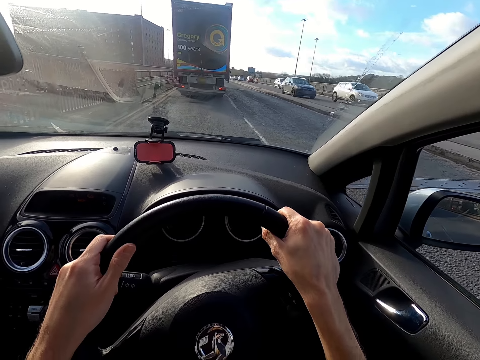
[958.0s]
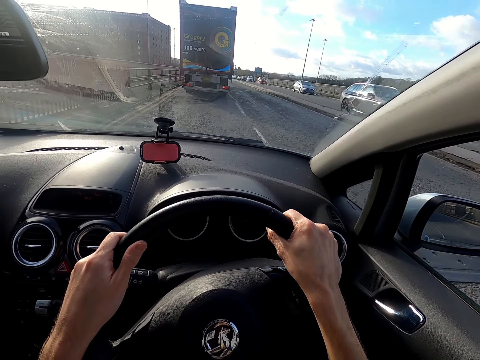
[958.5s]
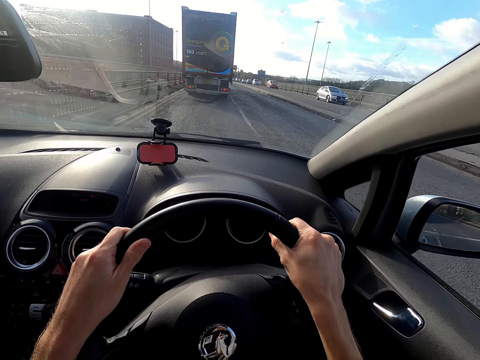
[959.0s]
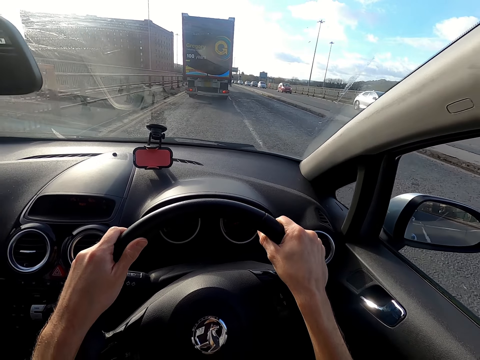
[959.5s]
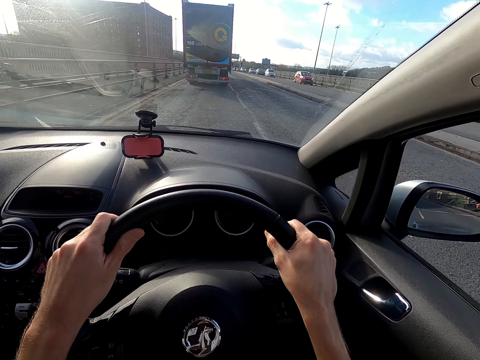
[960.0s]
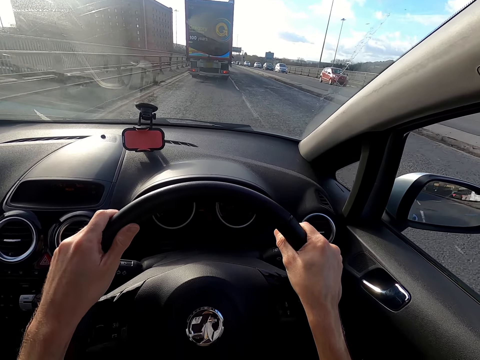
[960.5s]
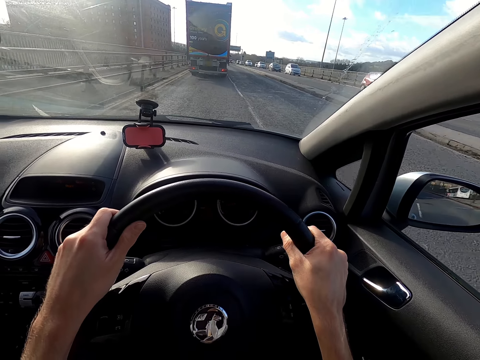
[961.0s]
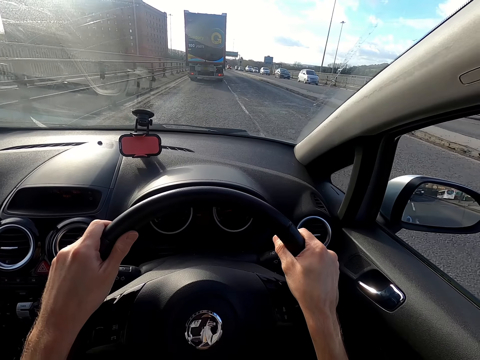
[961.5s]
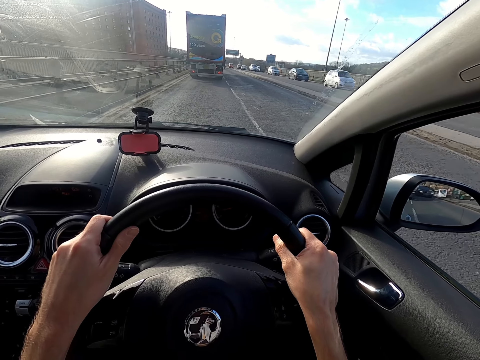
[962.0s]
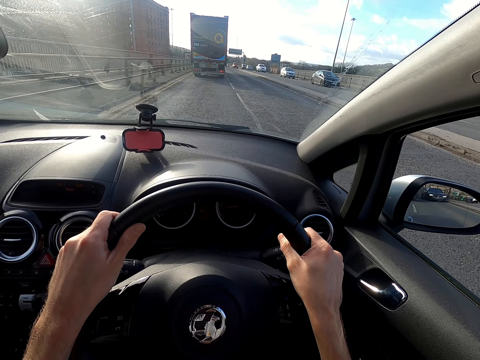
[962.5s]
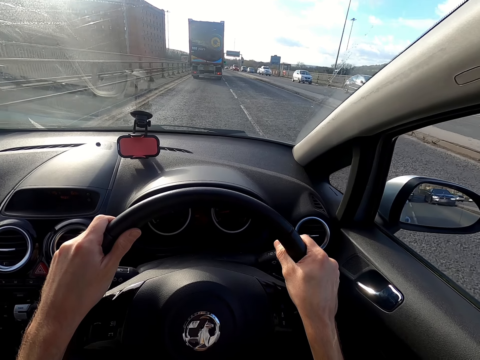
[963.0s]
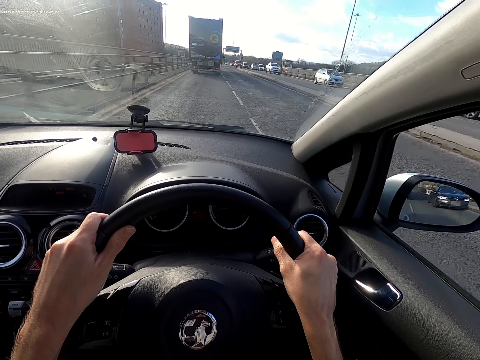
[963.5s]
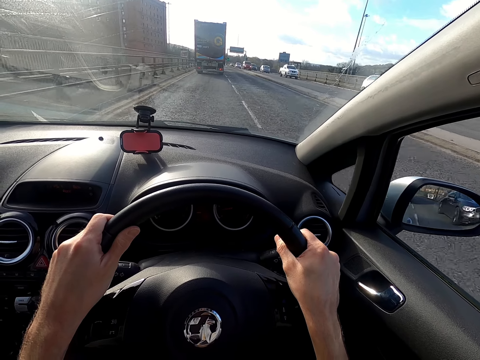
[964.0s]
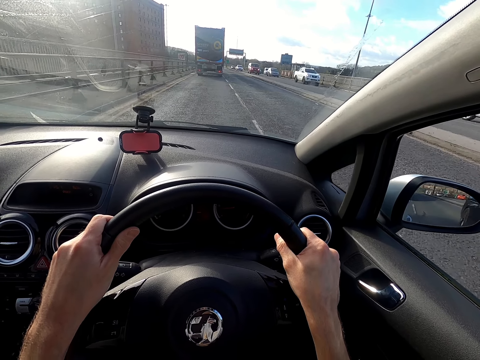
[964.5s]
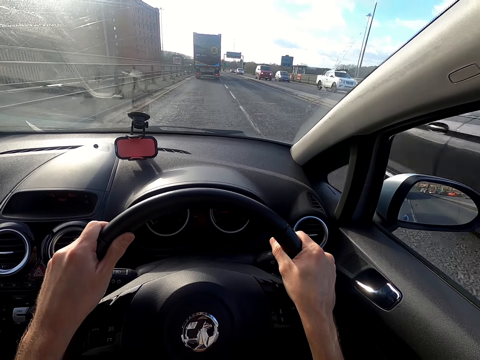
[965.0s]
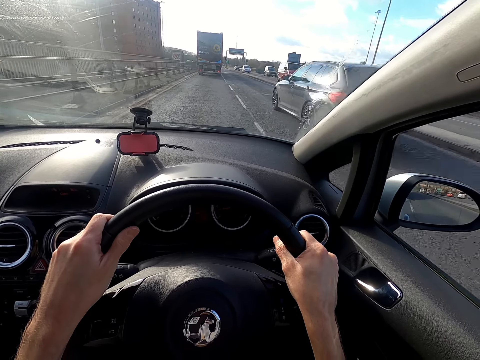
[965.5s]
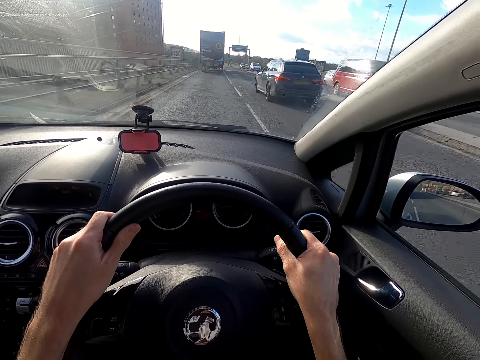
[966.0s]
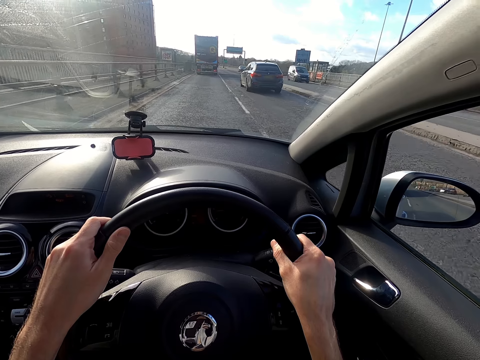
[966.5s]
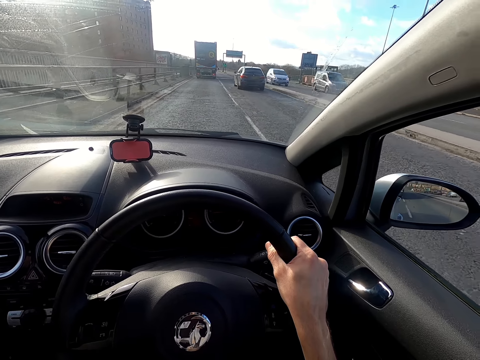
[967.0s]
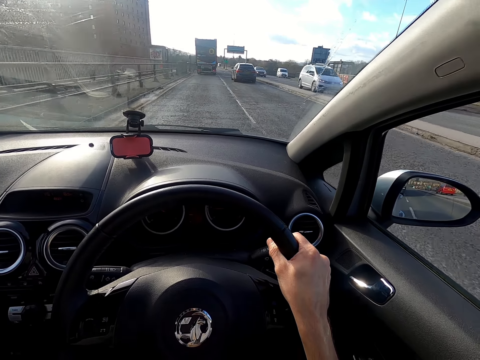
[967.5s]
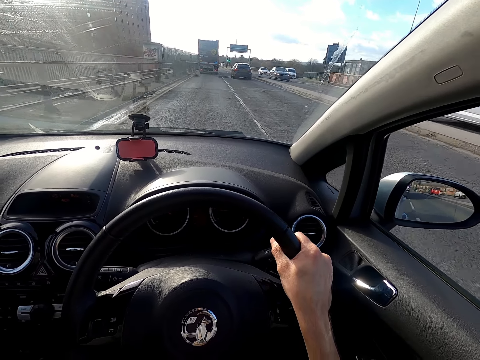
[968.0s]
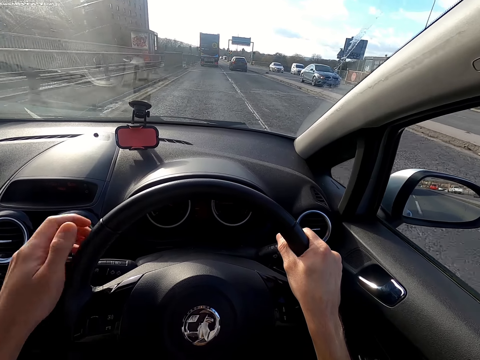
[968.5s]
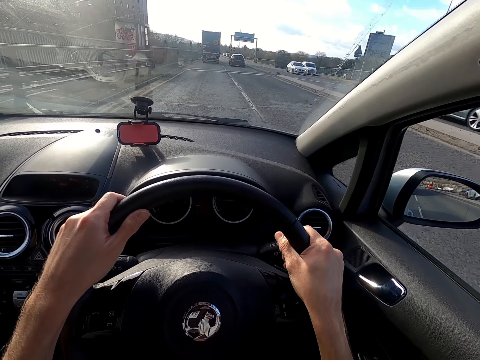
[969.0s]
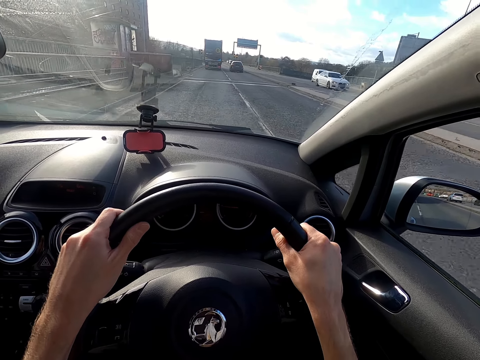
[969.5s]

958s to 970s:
A black car drives past the camera wearer. Several cars drive past them. A black car drives past them.

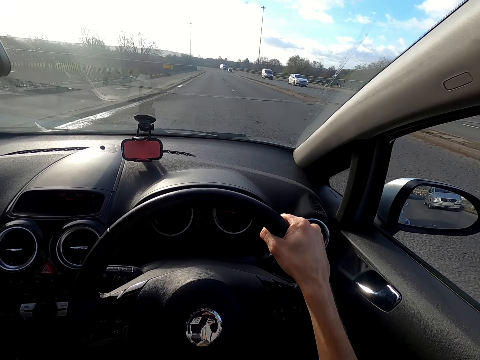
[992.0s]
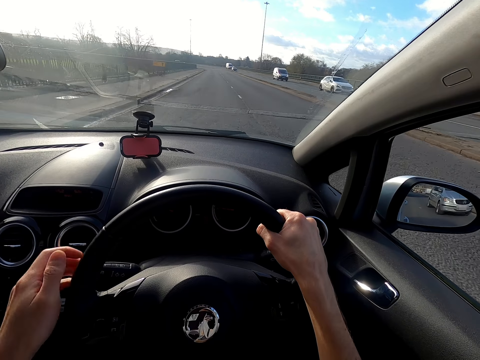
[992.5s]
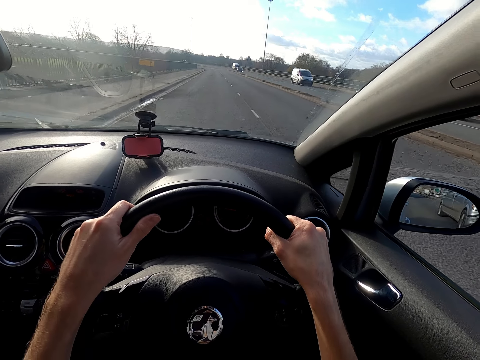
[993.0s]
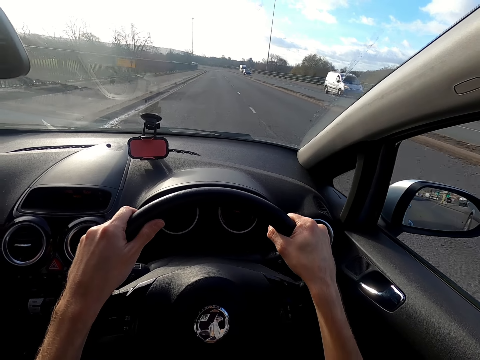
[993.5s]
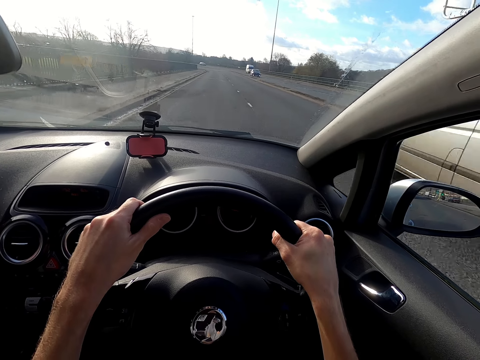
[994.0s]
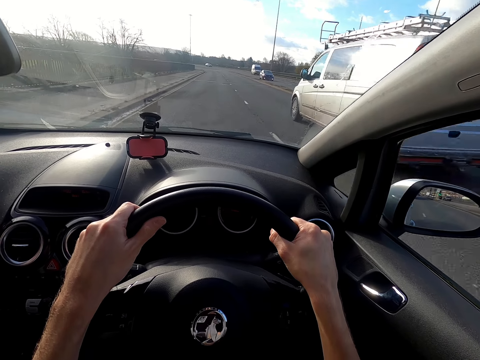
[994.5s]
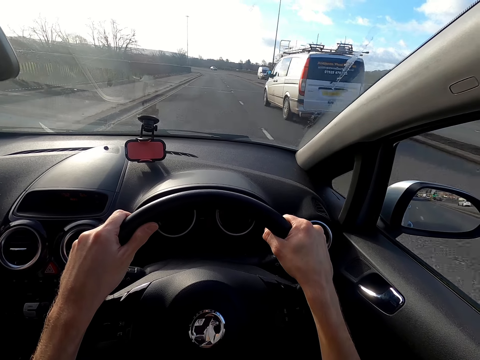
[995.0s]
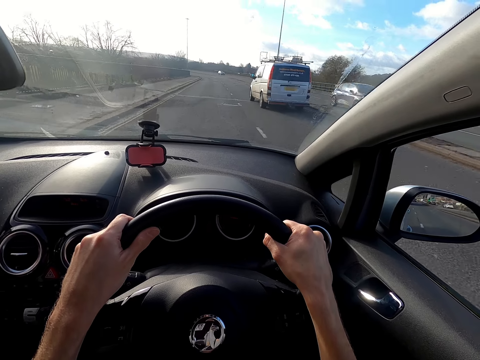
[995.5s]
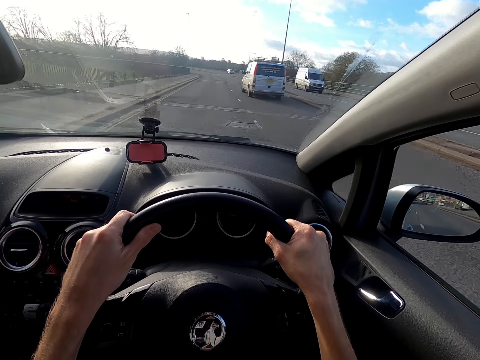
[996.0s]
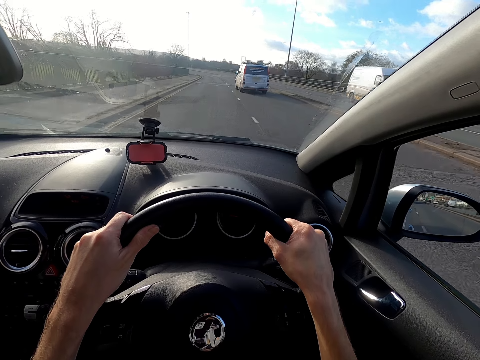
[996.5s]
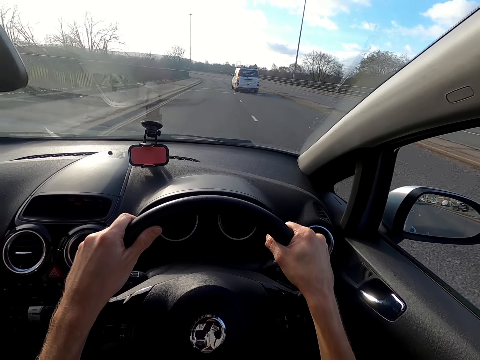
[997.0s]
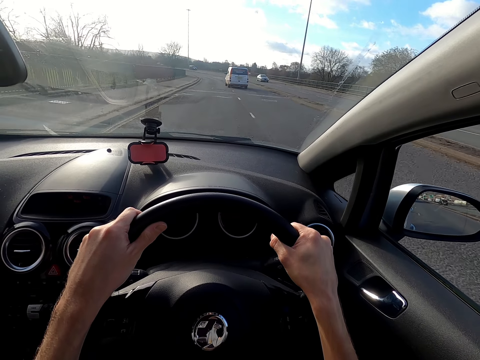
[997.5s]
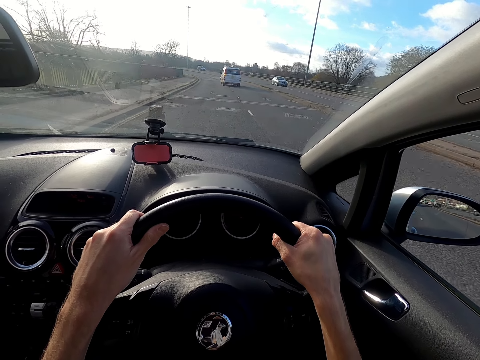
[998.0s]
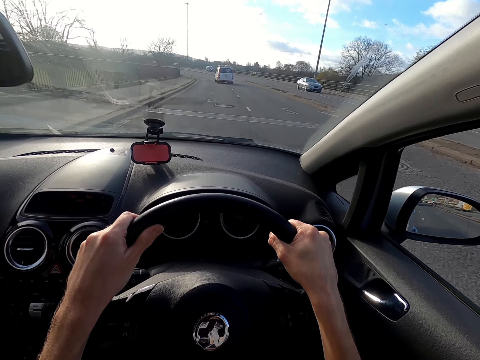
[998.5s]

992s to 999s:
A white minivan drives past the camera wearer.

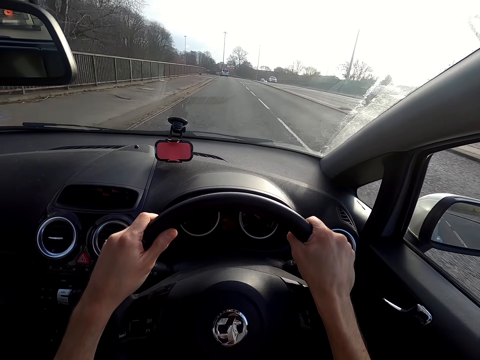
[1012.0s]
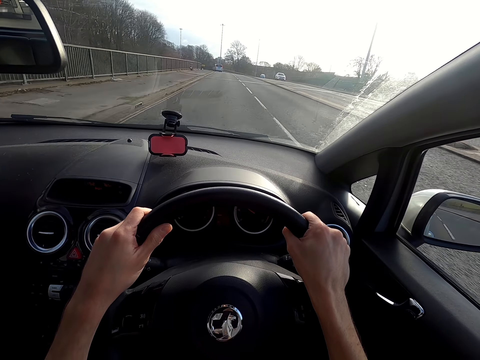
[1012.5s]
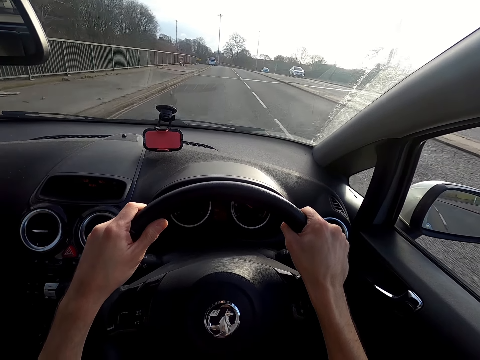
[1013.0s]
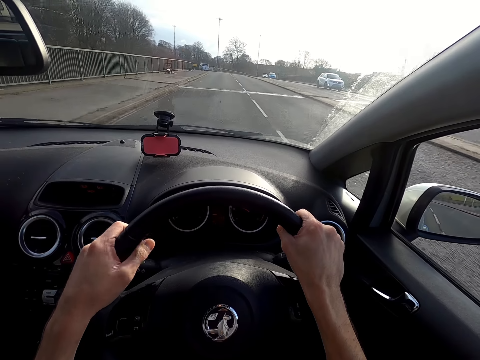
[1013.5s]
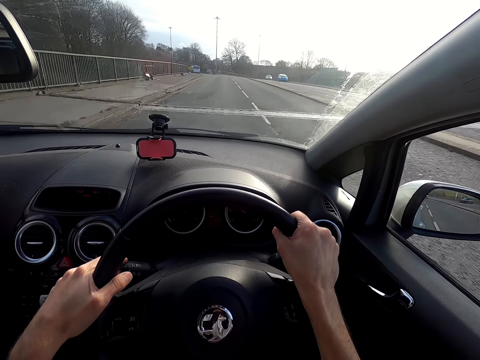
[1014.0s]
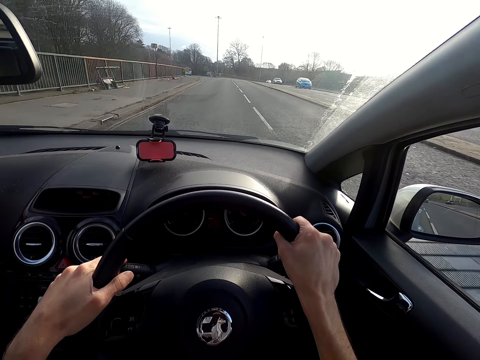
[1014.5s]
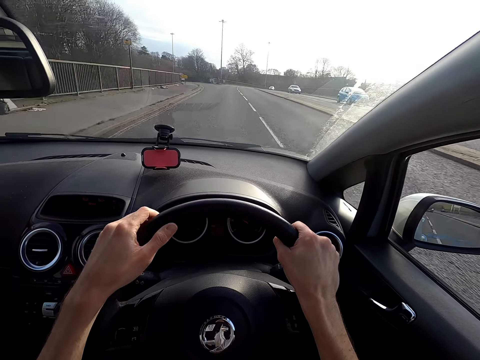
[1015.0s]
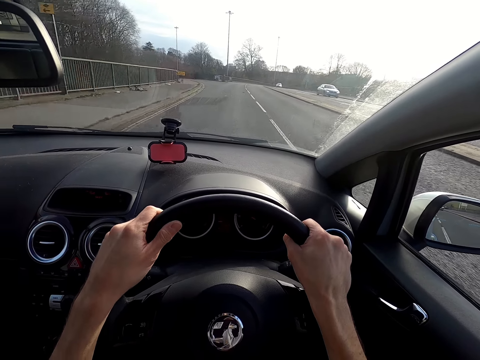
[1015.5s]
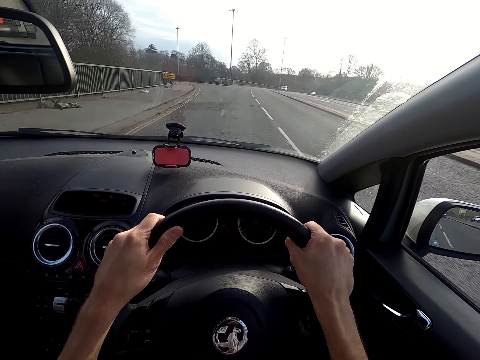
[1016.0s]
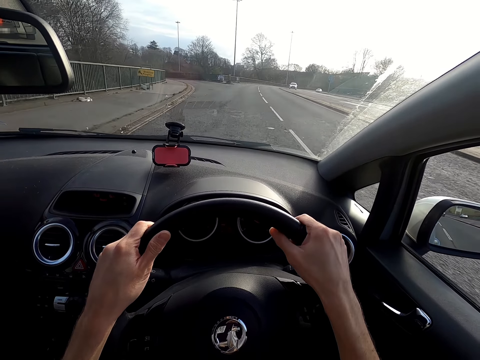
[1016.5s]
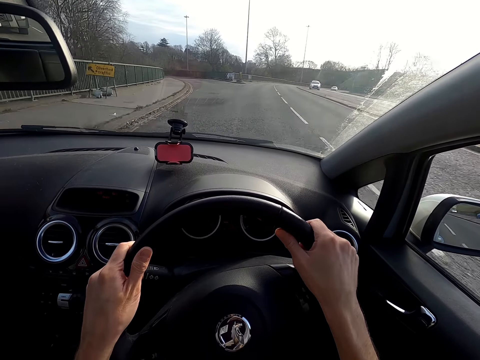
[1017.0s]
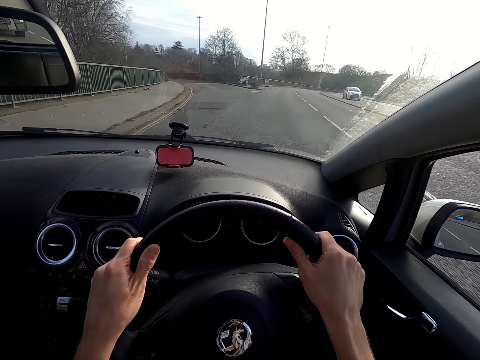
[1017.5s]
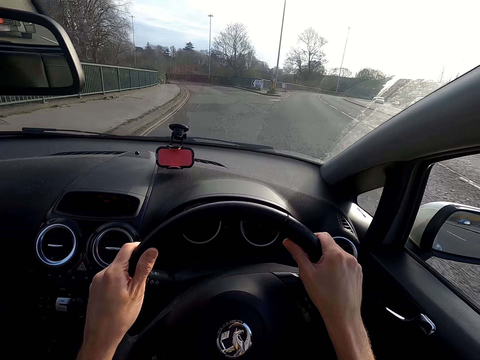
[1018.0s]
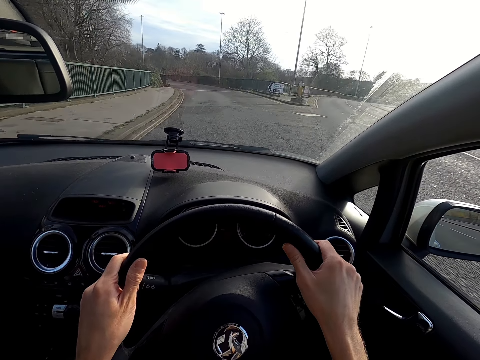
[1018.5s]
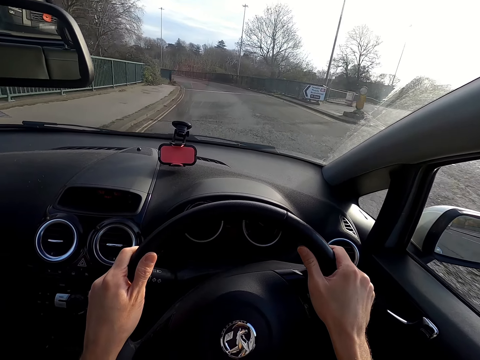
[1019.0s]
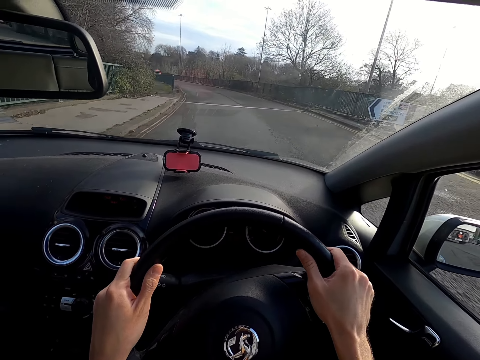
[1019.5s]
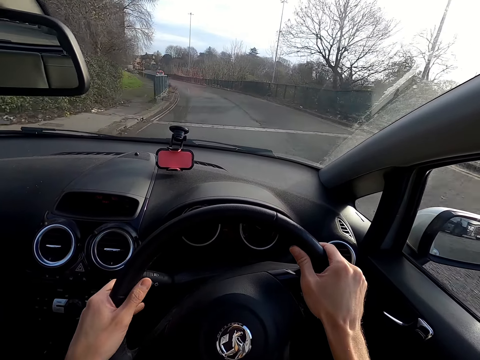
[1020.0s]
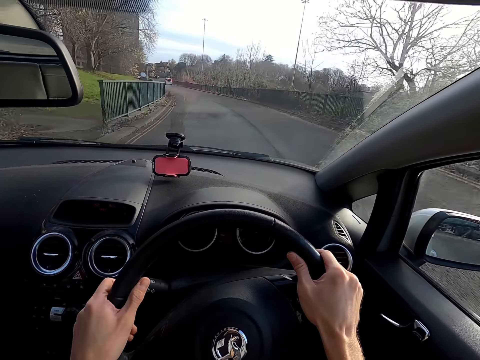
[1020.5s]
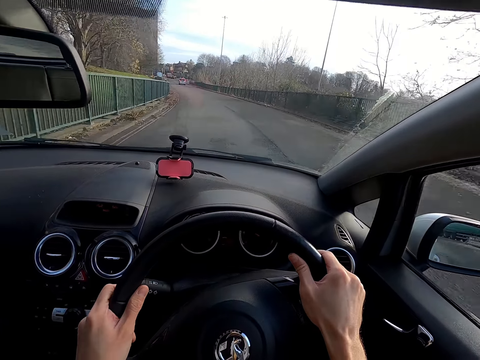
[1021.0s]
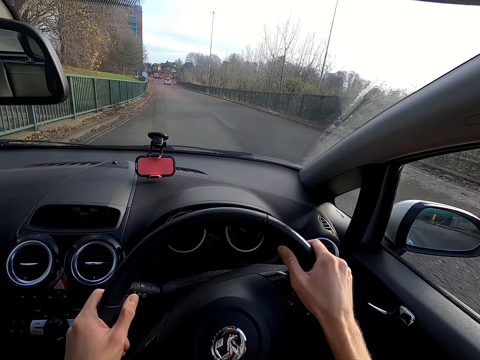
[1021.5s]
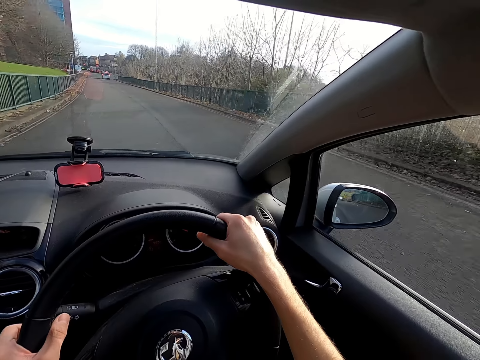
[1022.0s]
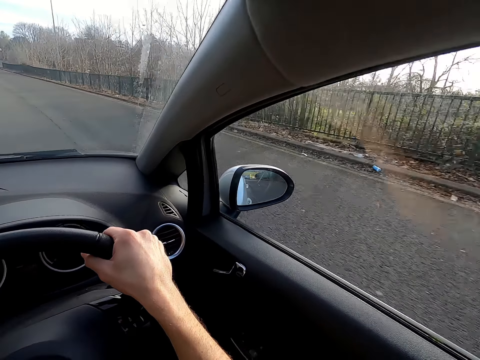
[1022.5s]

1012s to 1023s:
The camera wearer brings down the turning signal with her left hand. She takes up the turning signal with her left hand.
